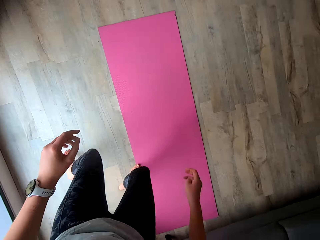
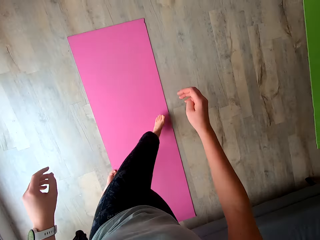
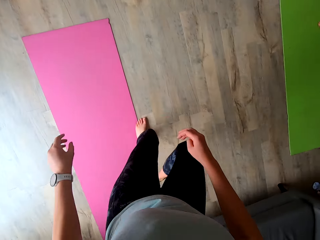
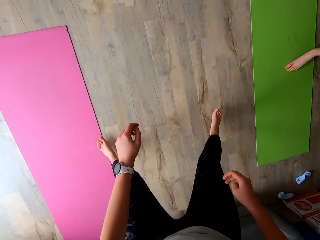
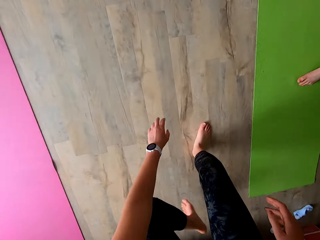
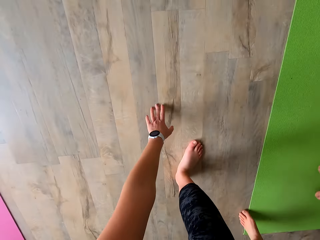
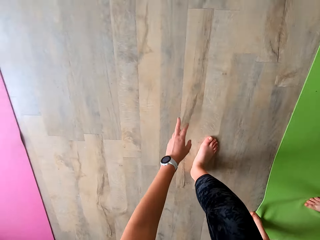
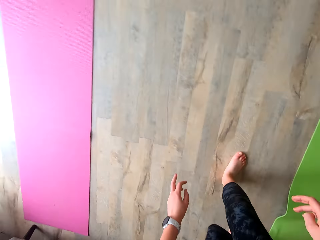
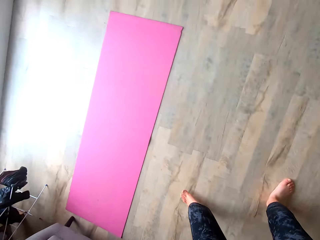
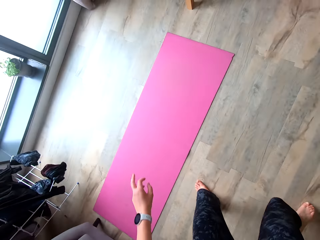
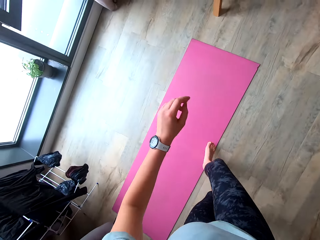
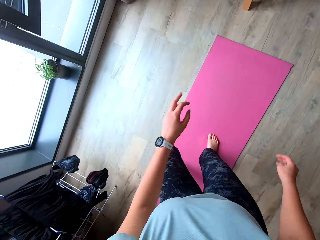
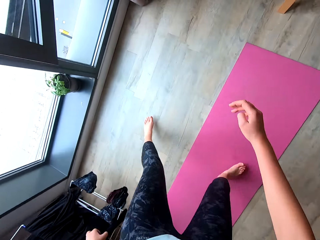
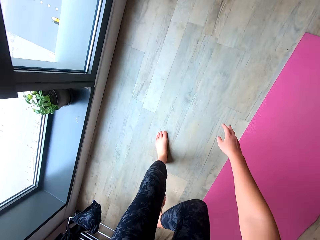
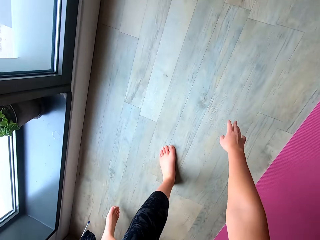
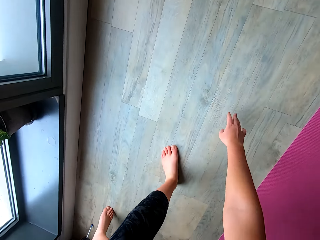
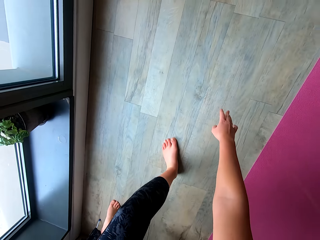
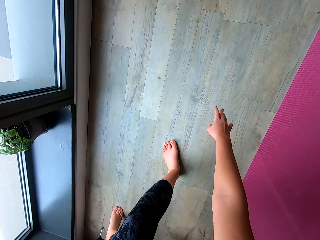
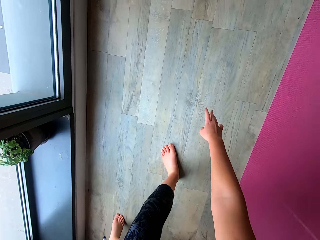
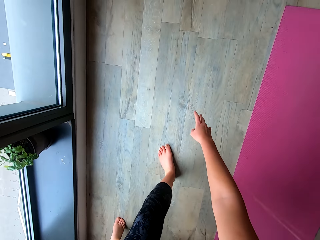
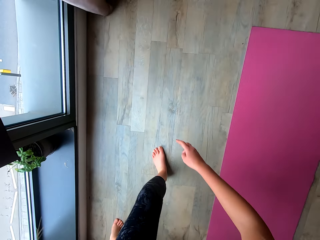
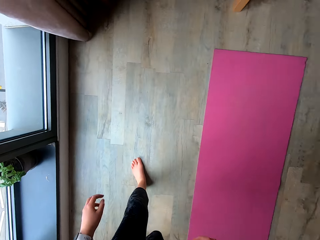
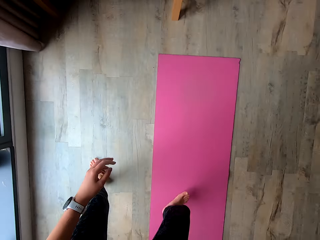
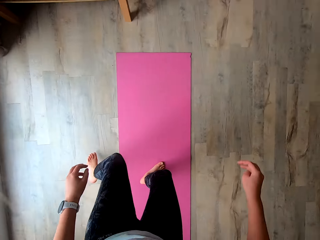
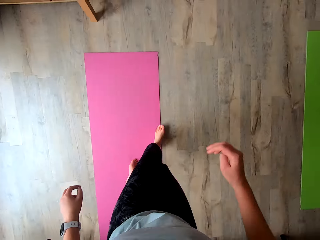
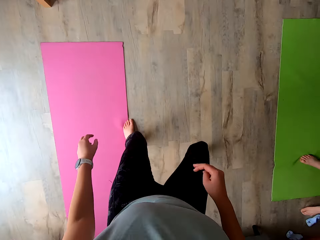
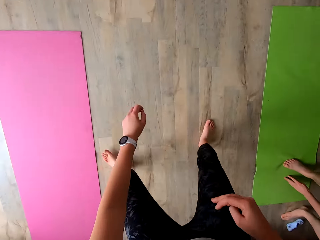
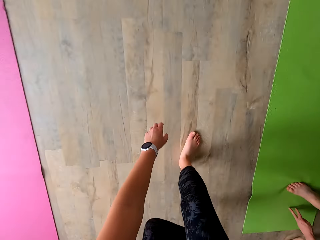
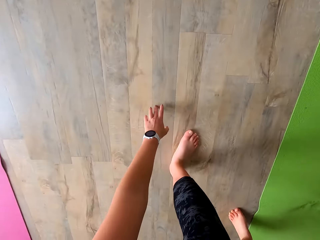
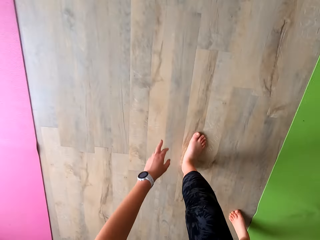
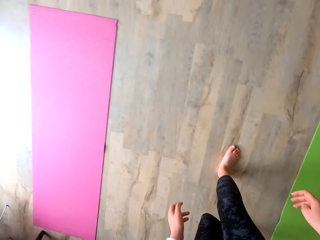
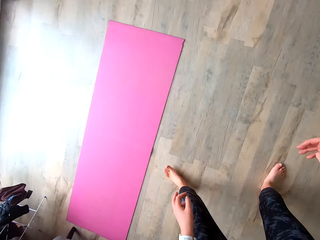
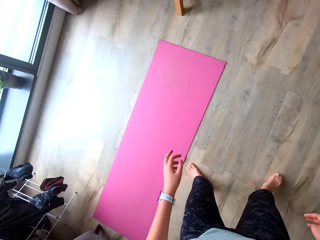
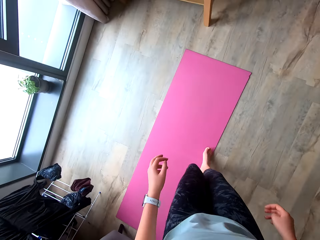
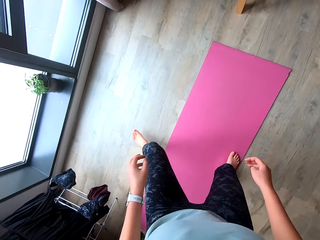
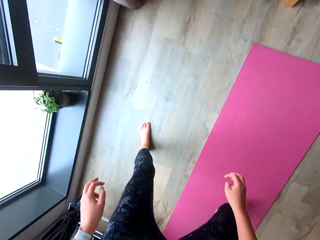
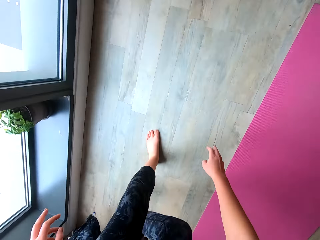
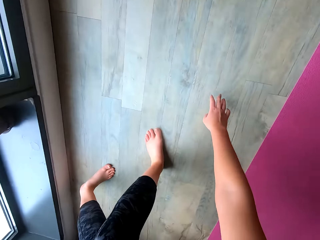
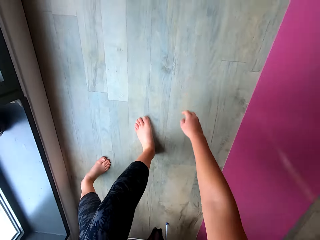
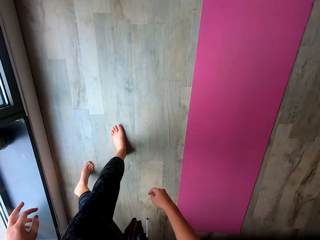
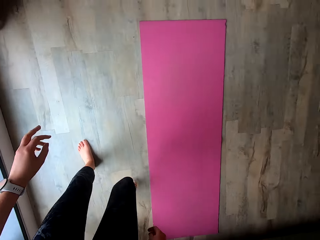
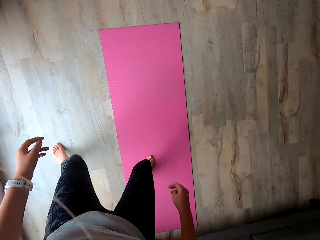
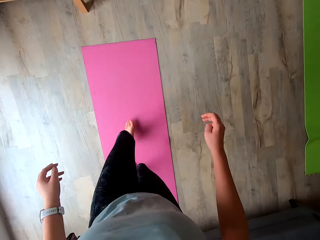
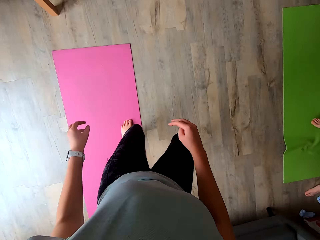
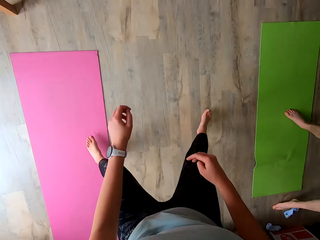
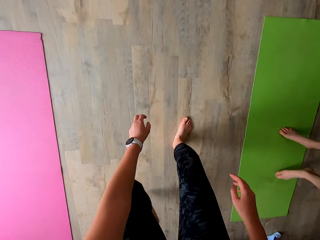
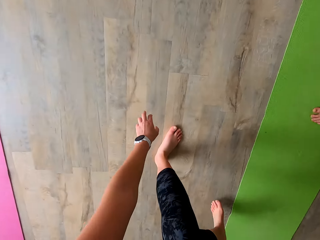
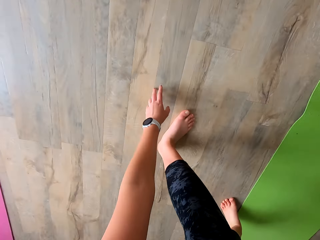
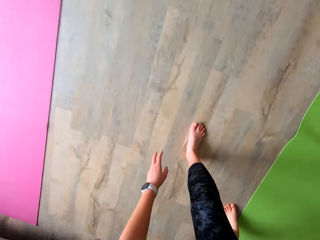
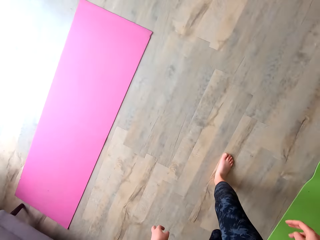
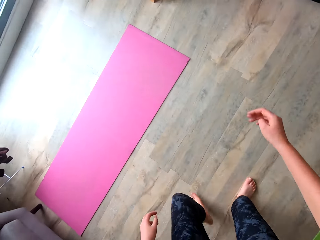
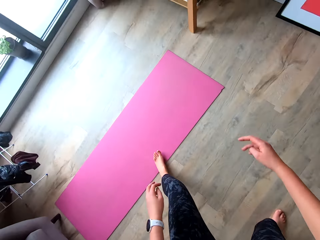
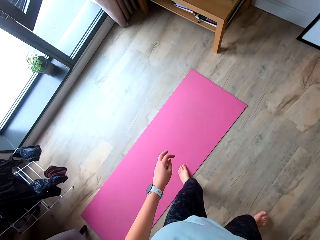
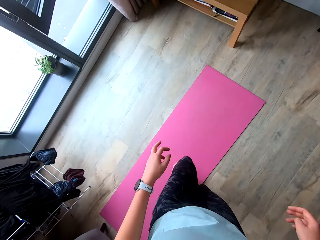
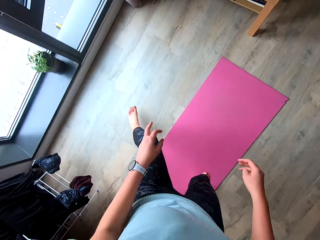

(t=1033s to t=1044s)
The camera wearer pauses. She jumps to the right side on the floor. She touches the floor with her left hand. She jumps to the left side on the floor. She touches the floor with her right hand.

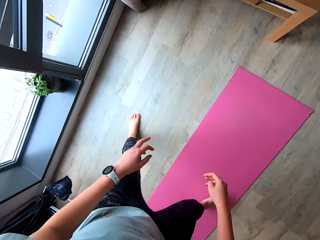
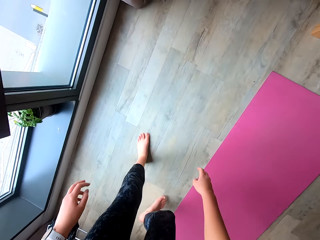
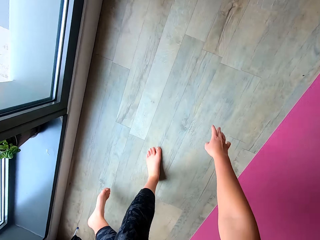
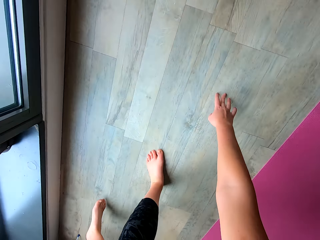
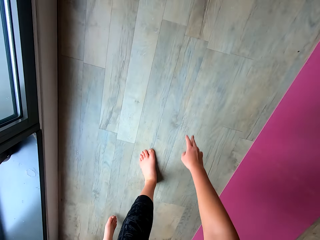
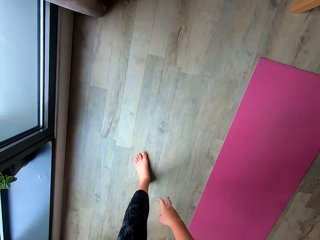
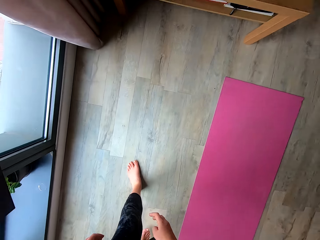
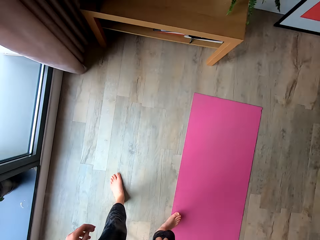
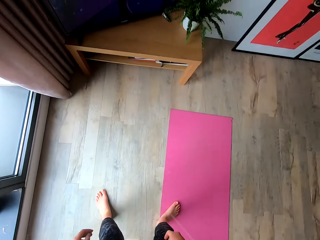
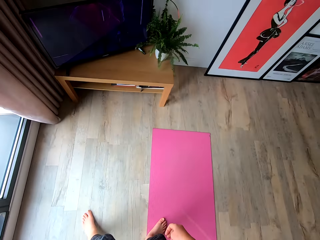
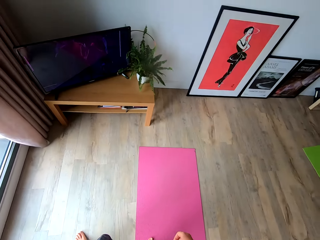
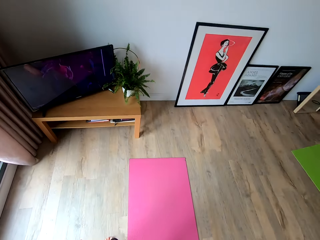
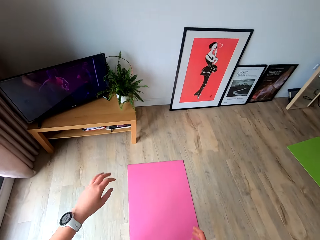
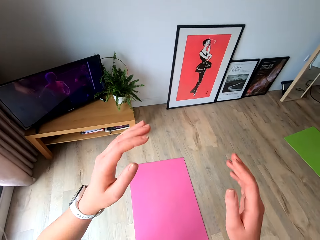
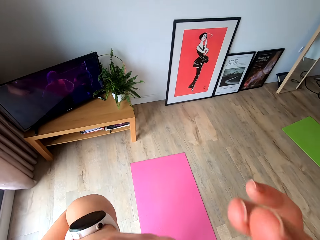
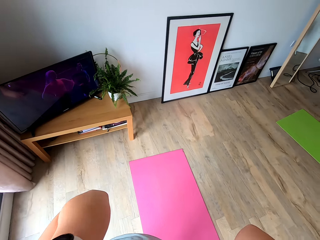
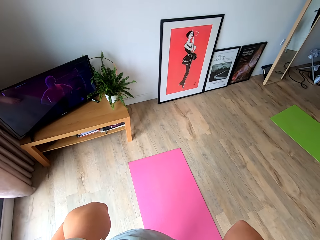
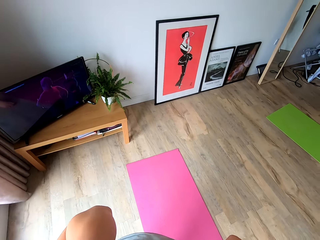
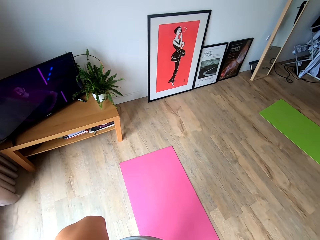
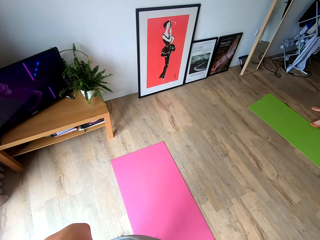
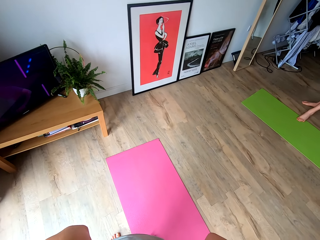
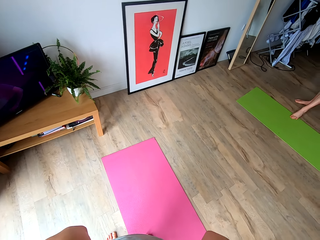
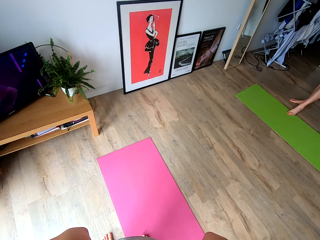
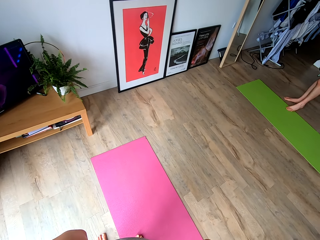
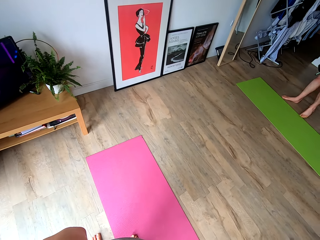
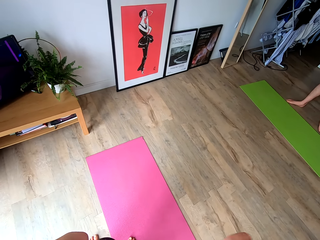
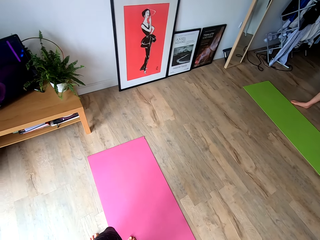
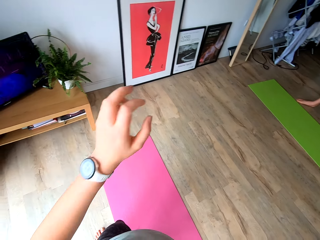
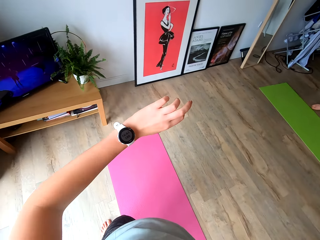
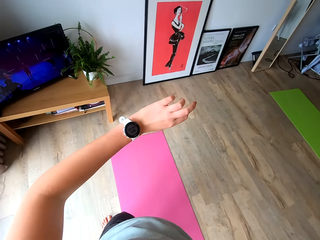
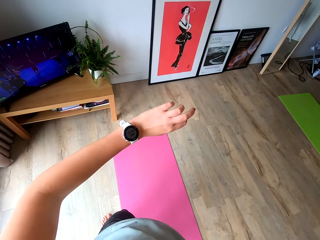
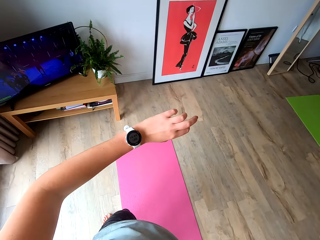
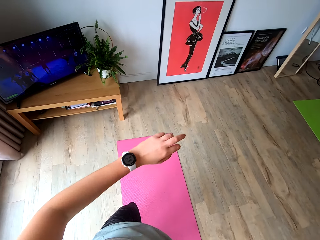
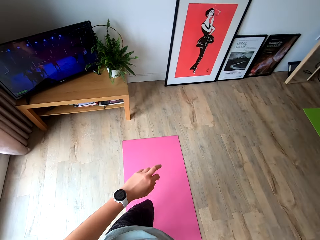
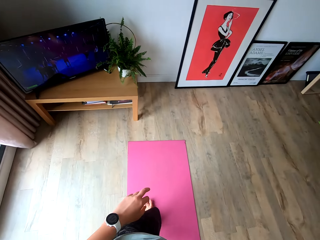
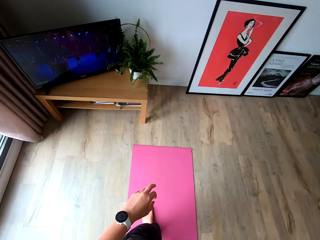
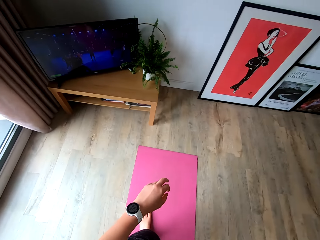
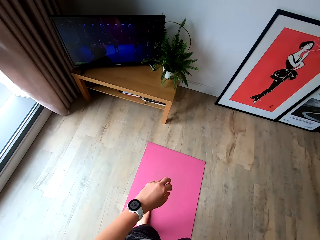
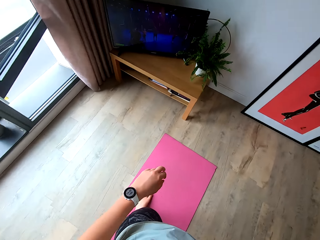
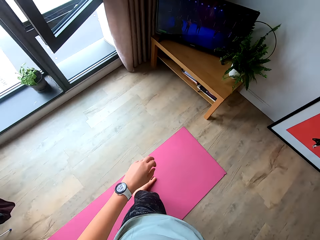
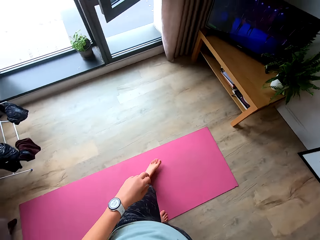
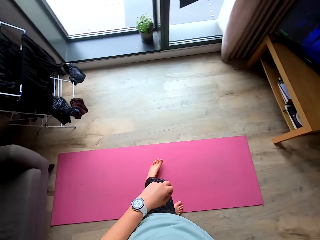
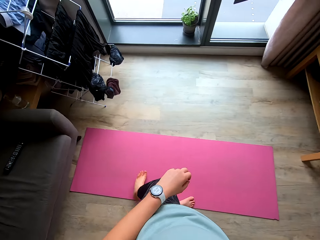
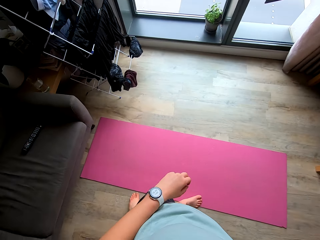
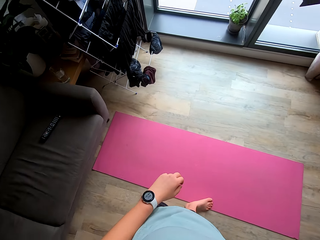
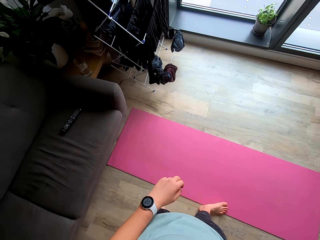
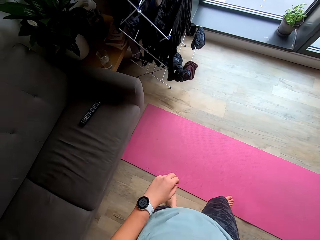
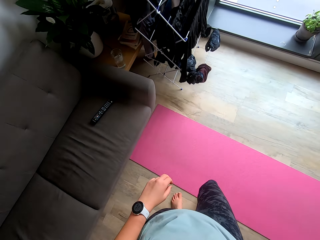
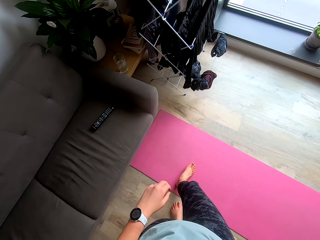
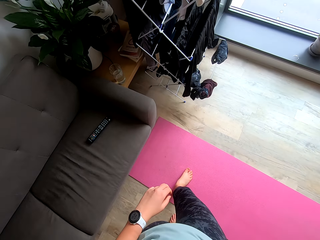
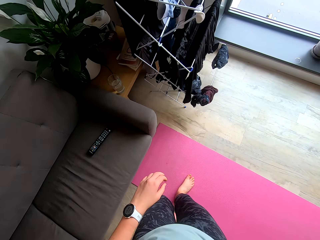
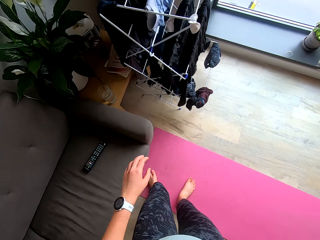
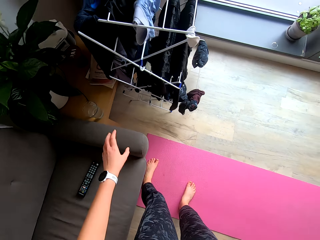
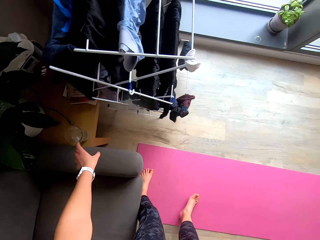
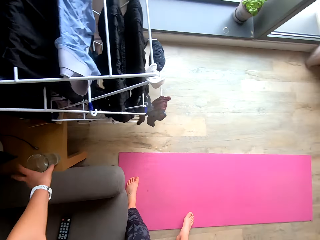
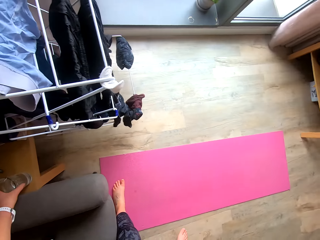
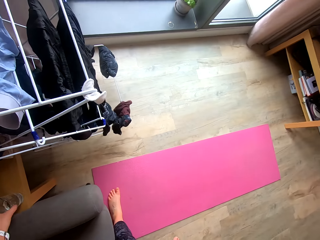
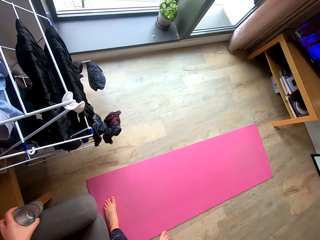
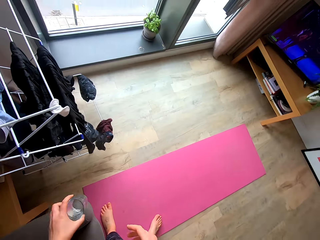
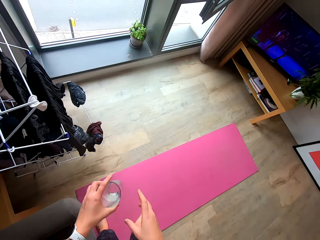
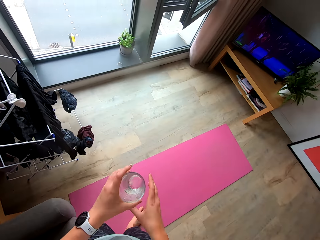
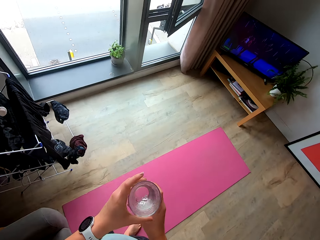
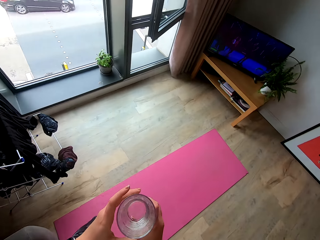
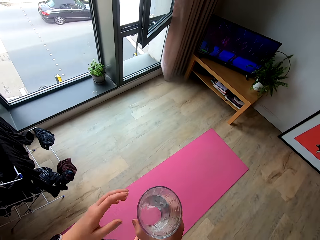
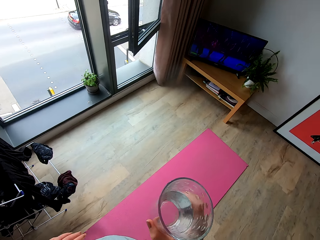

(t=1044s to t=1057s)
The camera wearer pauses. She adjusts the camera with her hands. She lifts her hands. She looks at the watch in her left hand. She walks in the room. She picks up a glass of water with her left hand.
